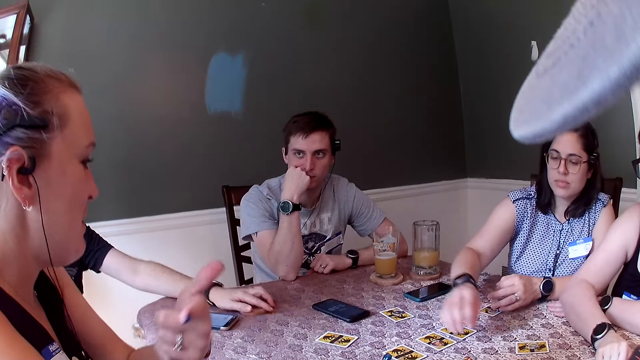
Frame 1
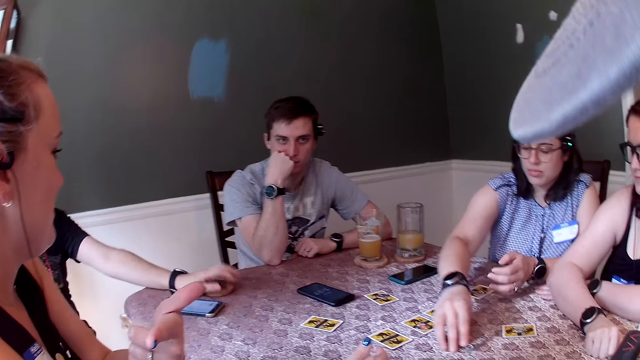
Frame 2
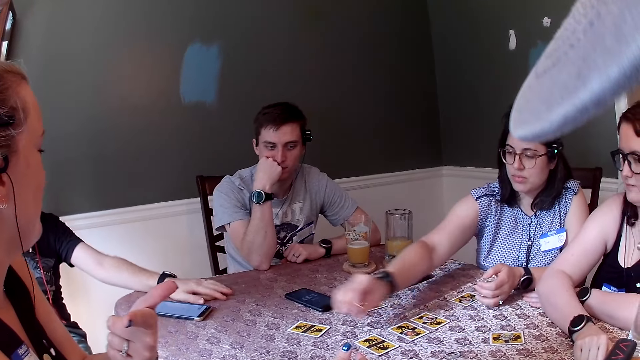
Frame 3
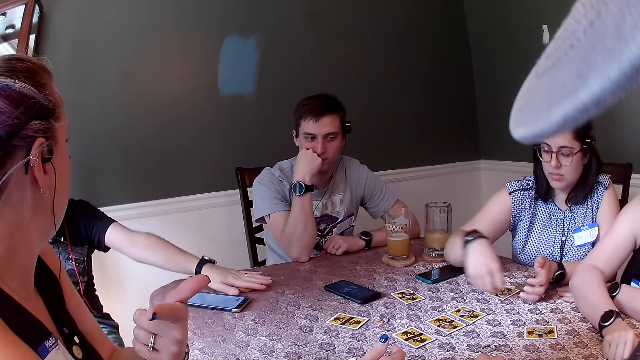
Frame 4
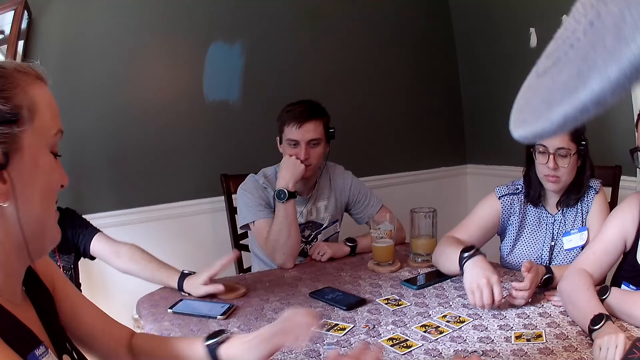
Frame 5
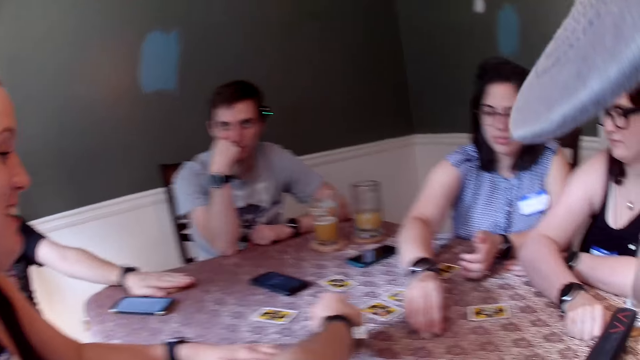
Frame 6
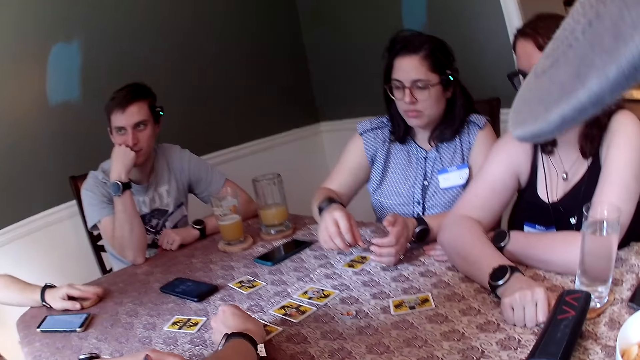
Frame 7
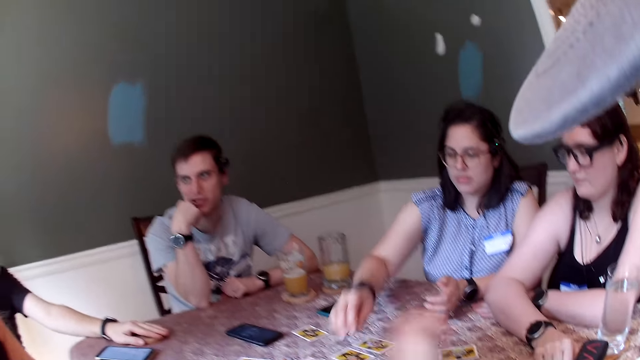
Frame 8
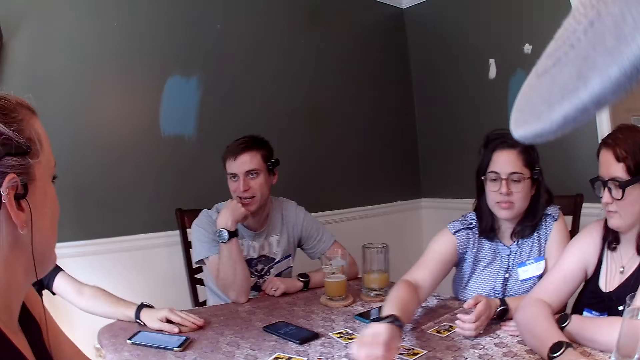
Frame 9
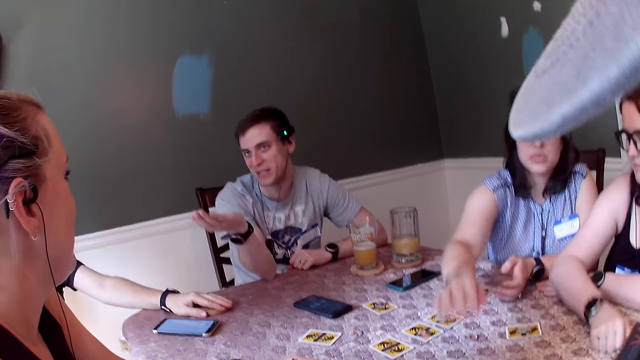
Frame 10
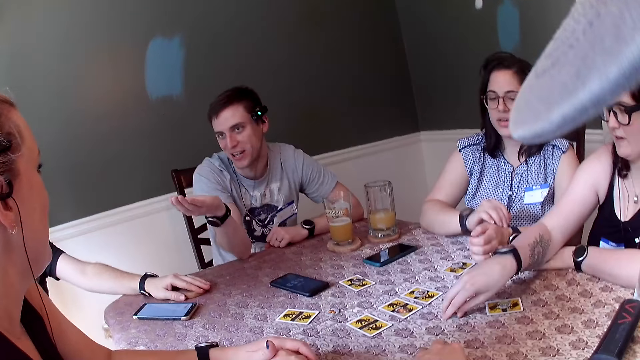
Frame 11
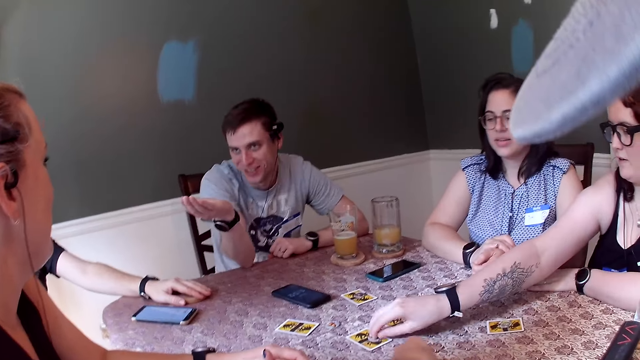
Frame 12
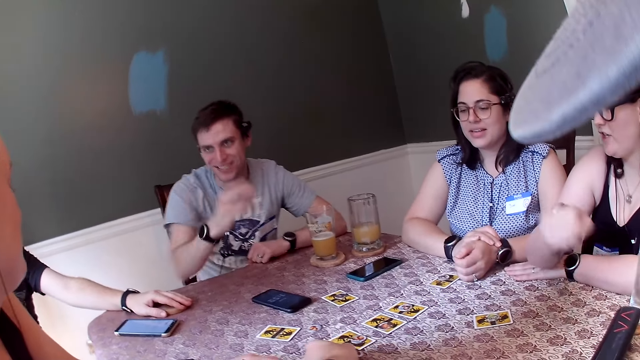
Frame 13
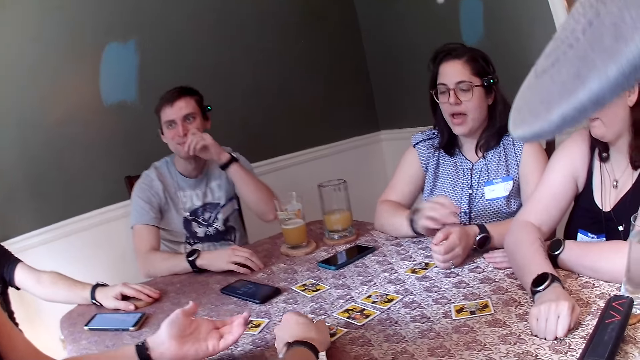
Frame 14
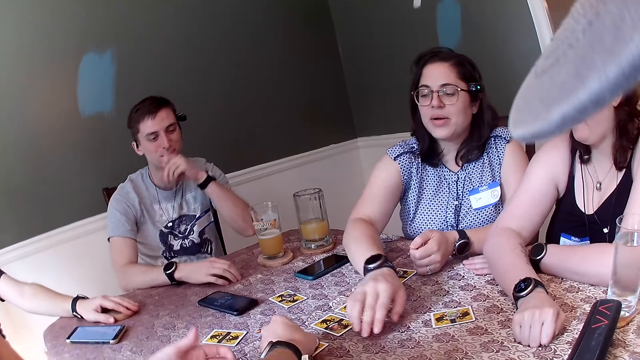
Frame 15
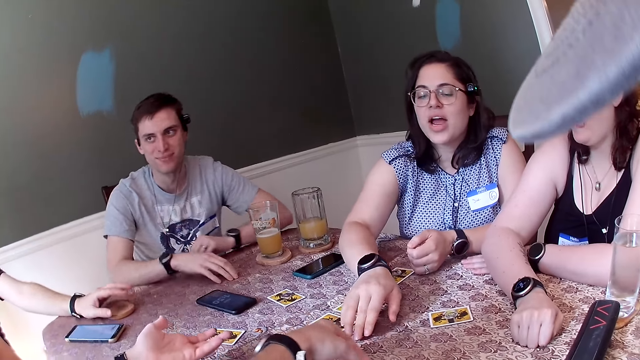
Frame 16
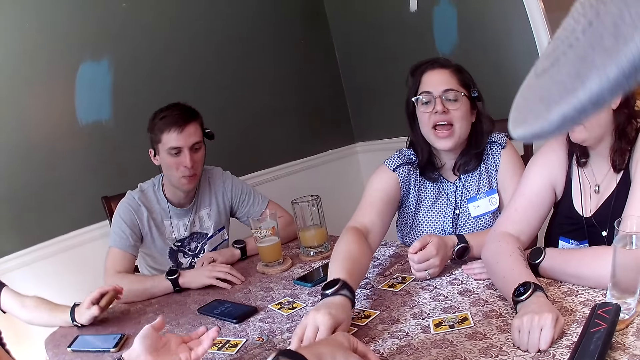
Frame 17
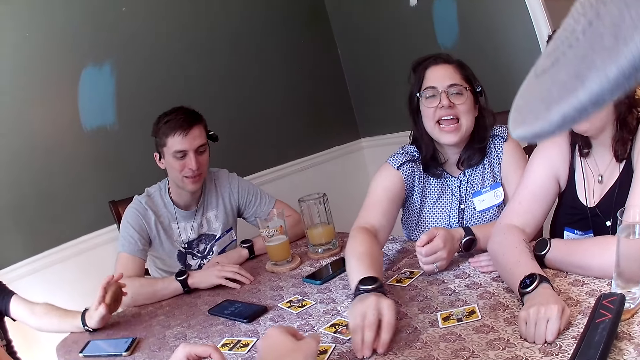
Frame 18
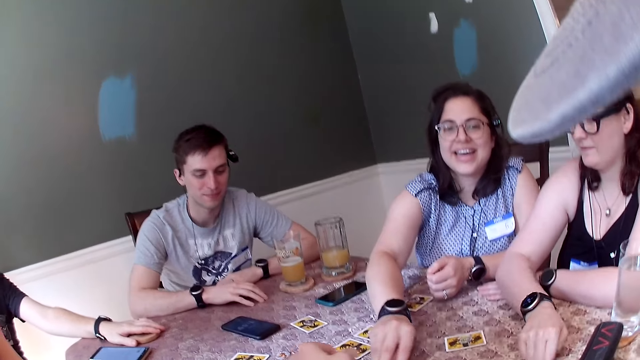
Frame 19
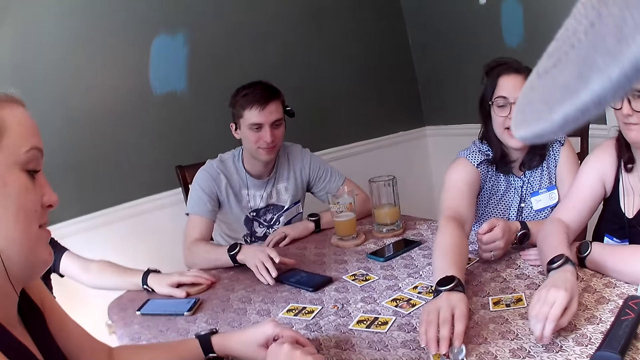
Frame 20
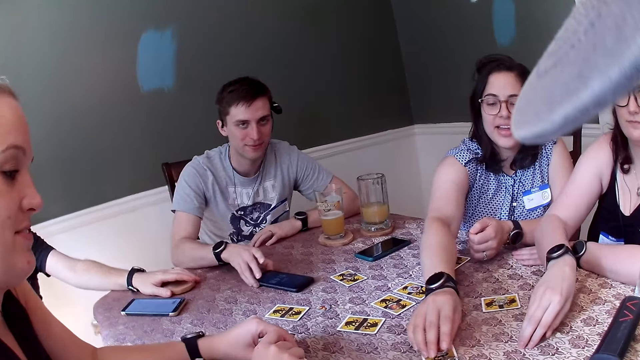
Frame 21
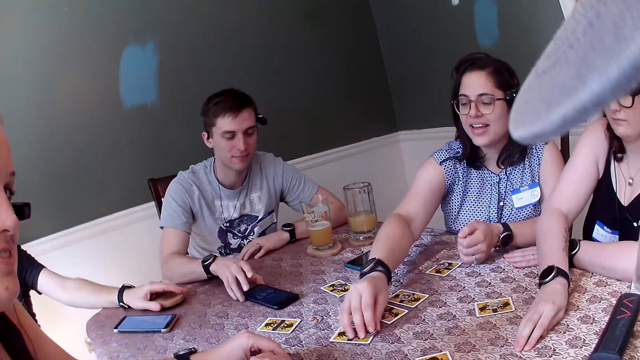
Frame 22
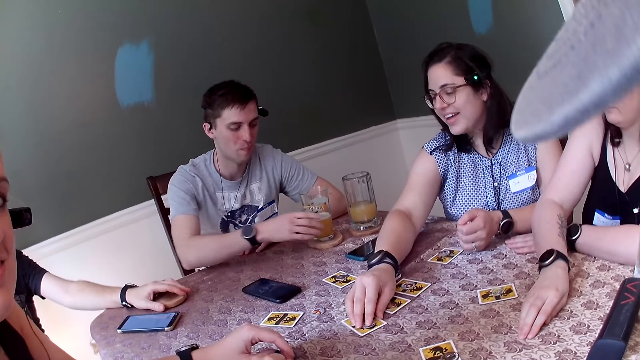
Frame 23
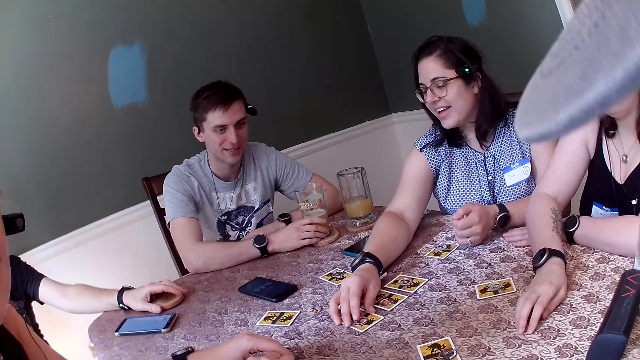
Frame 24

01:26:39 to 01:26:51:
The woman picks a card from the table with her right hand and drops the card on a card on the table with her right hand. Another woman picks a card from the table with her right hand and drops the card on a card on the table with her right hand. The first woman moves cards on the table with her right hand. The man adjusts the phone on the table with his right hand.

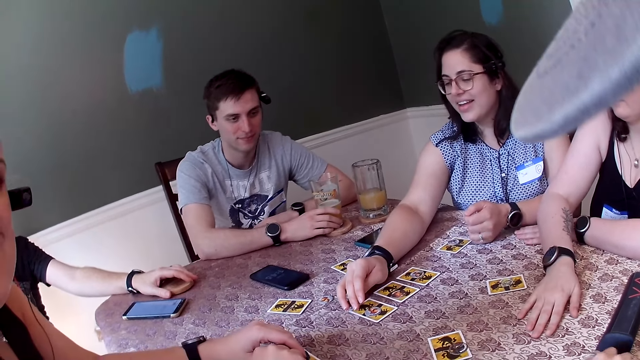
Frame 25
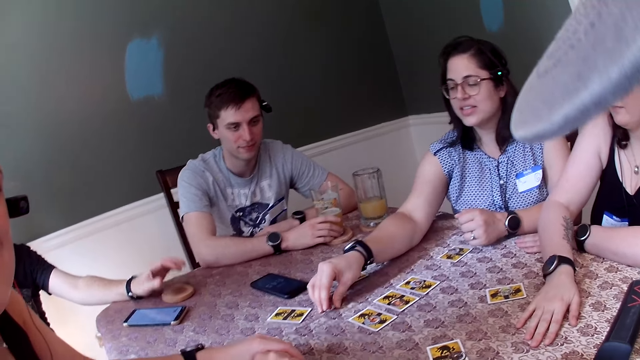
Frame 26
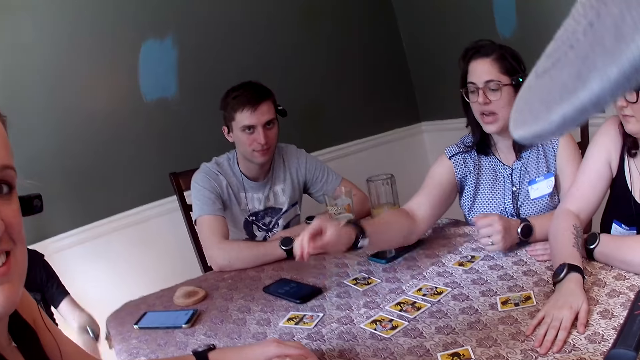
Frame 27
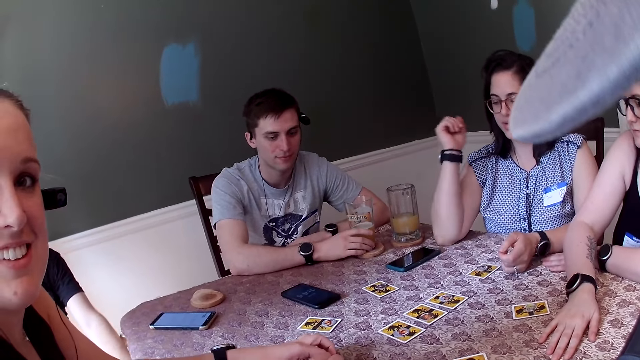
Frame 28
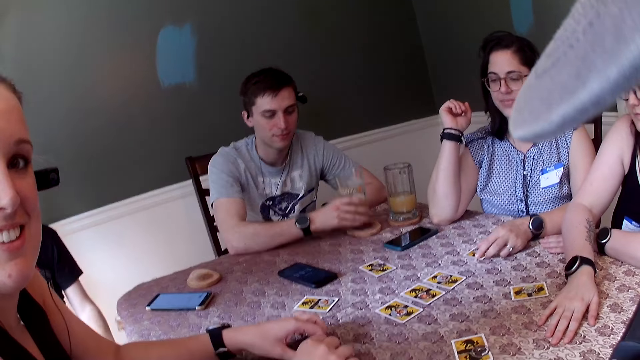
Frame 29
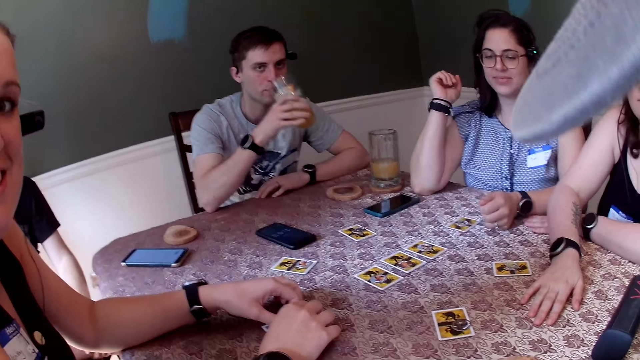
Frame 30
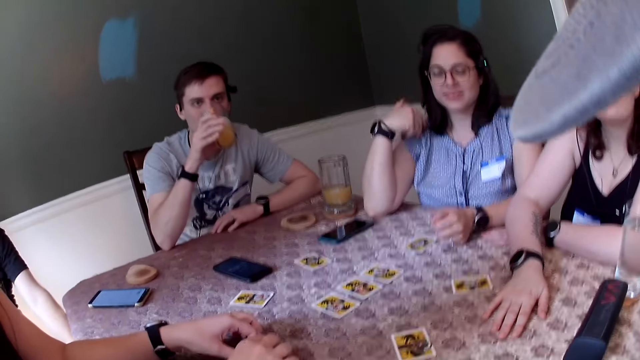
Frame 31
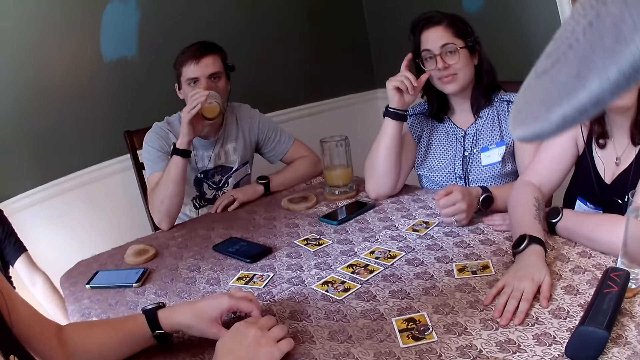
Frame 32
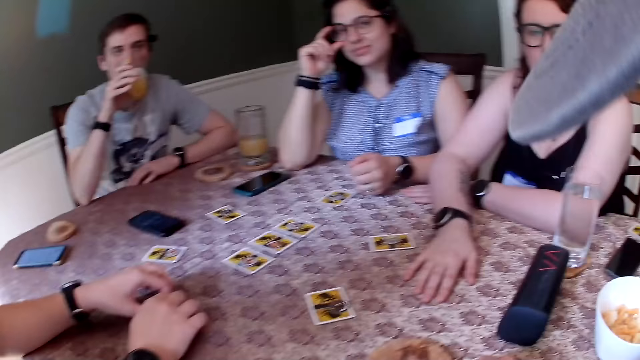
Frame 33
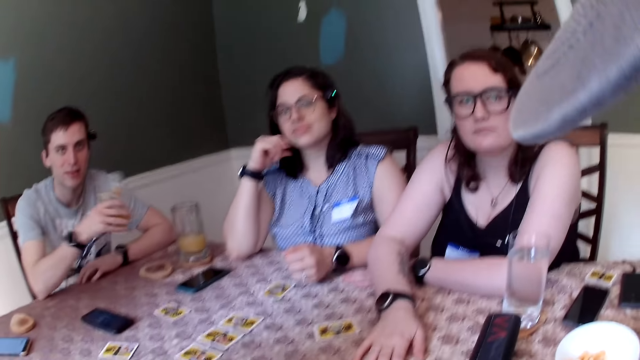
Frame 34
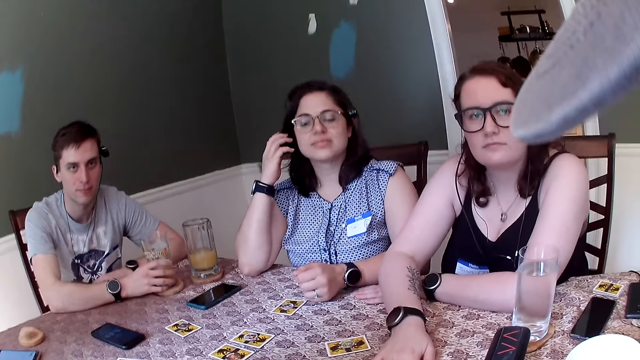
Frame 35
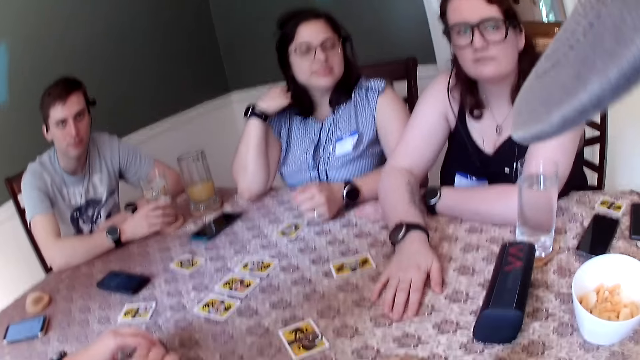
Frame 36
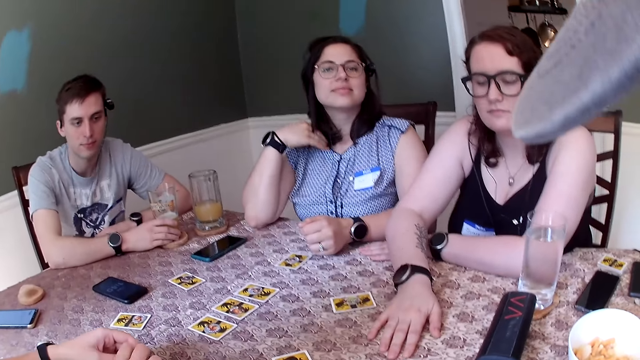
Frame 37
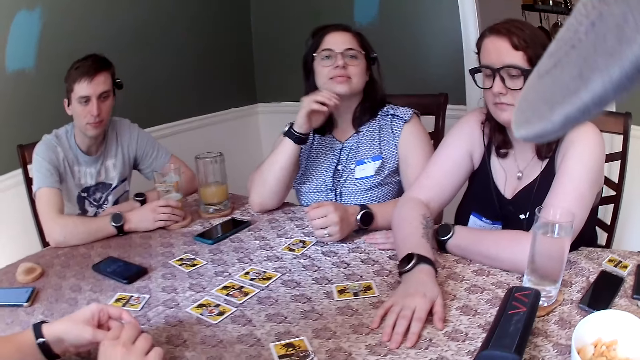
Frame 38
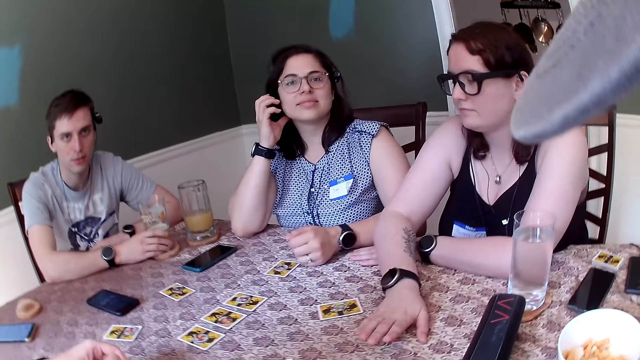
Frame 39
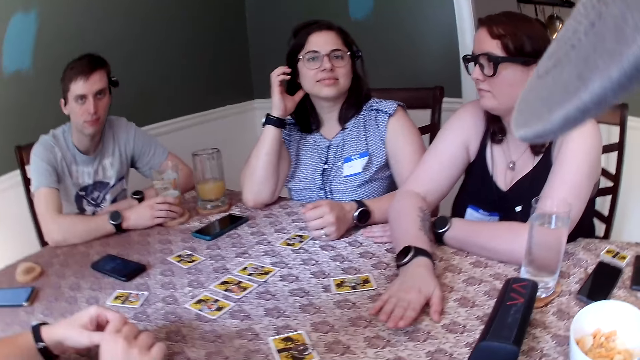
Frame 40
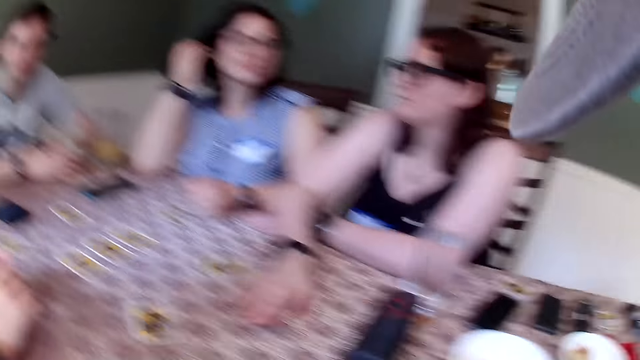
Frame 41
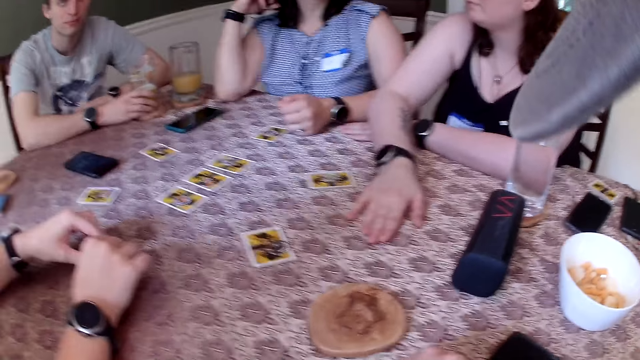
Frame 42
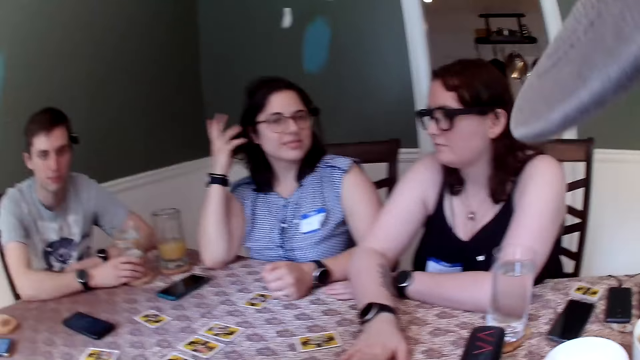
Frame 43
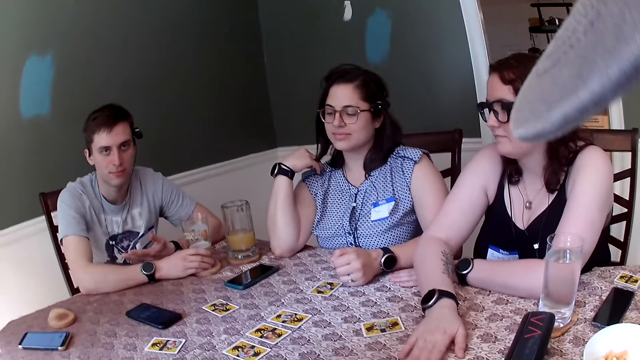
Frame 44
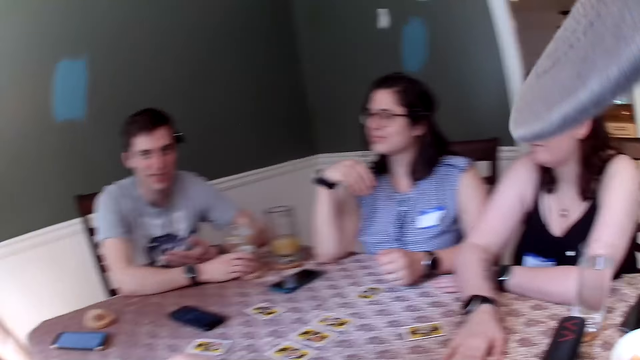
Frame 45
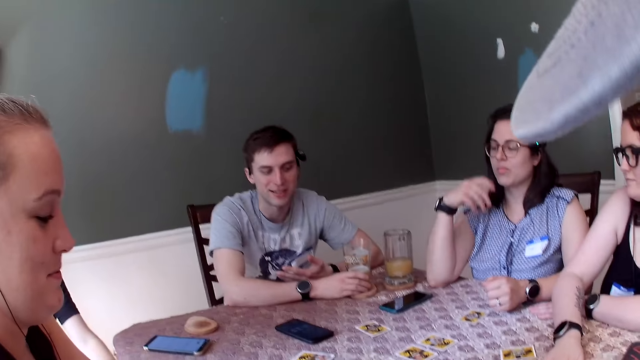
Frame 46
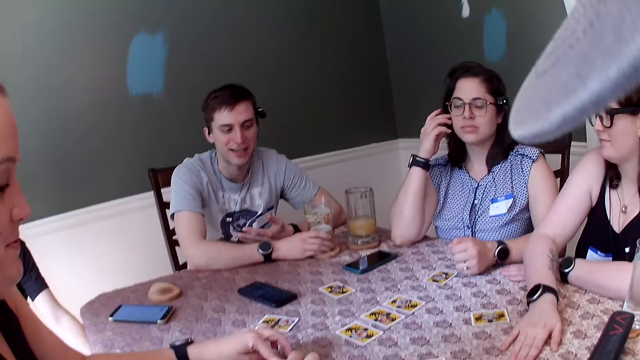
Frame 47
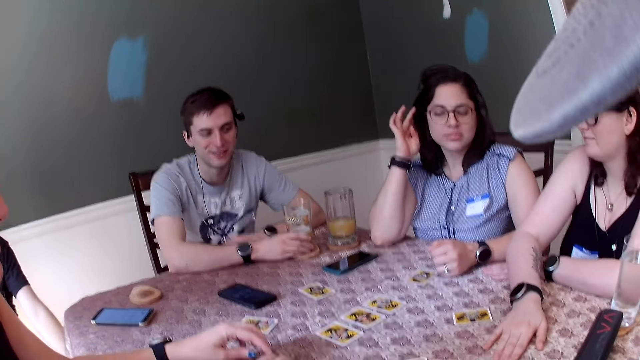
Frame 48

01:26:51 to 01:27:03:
The woman picks a card from the table with her right hand and drops the card on a card on the table with her right hand. The man picks a glass cup of juice from the table with his right hand, drinks juice from the glass cup in his right hand, and drops the glass cup on the table with his right hand.
